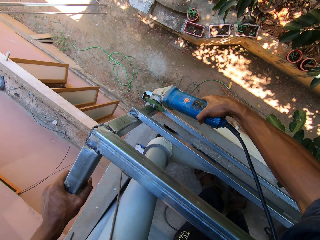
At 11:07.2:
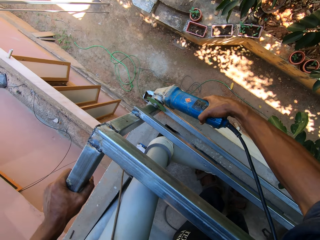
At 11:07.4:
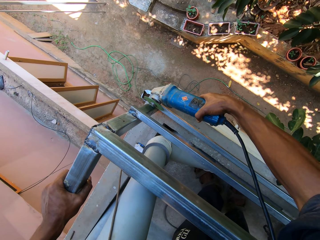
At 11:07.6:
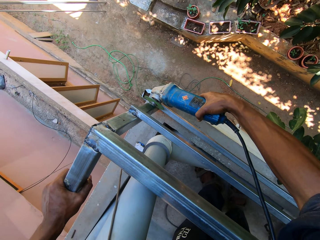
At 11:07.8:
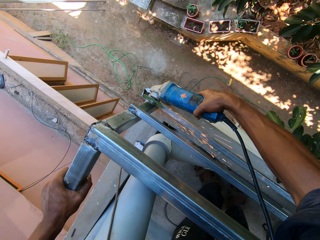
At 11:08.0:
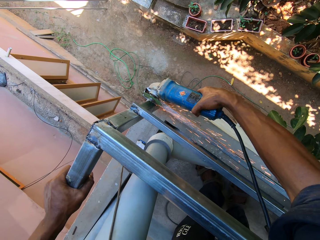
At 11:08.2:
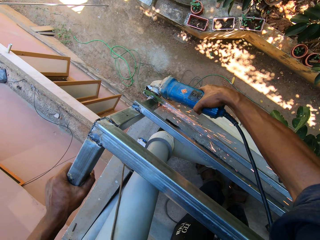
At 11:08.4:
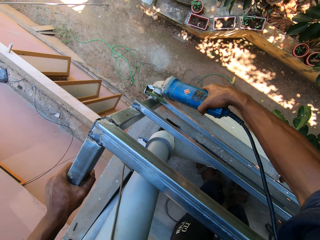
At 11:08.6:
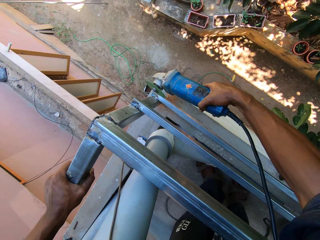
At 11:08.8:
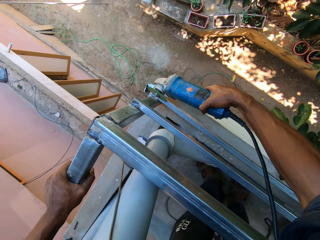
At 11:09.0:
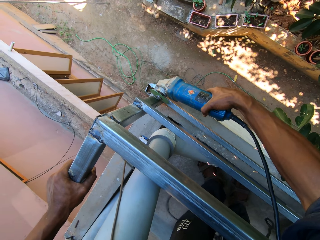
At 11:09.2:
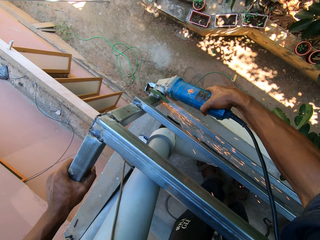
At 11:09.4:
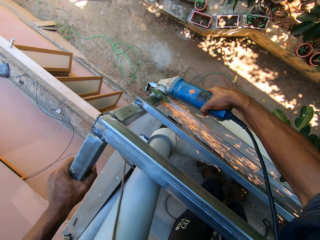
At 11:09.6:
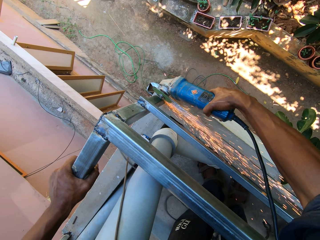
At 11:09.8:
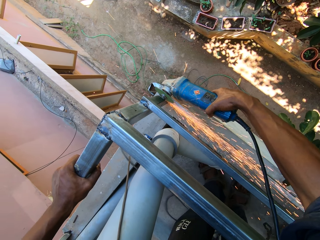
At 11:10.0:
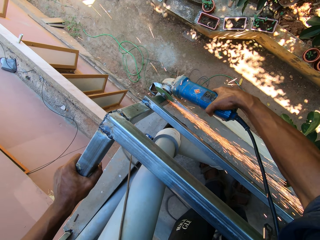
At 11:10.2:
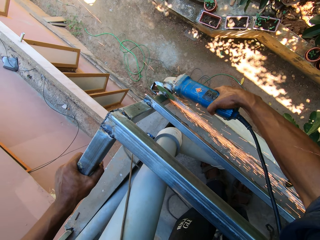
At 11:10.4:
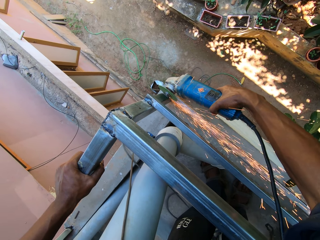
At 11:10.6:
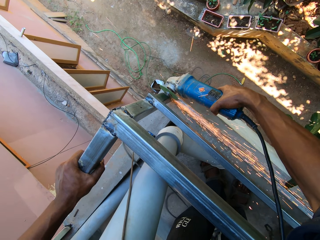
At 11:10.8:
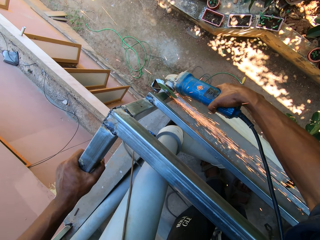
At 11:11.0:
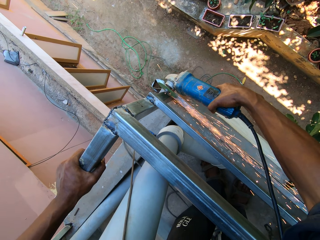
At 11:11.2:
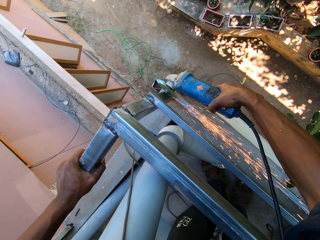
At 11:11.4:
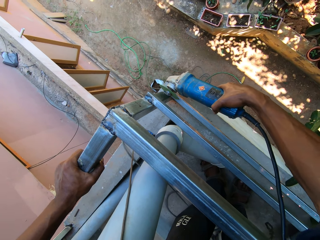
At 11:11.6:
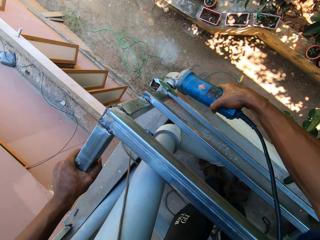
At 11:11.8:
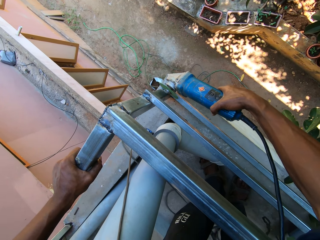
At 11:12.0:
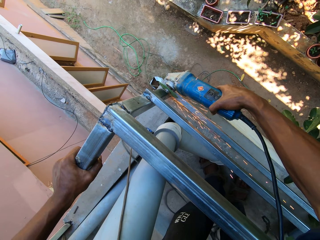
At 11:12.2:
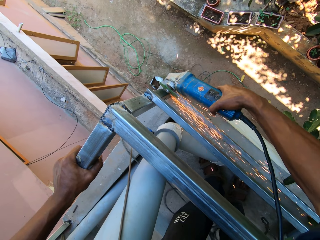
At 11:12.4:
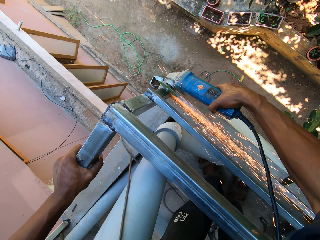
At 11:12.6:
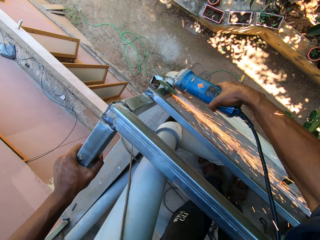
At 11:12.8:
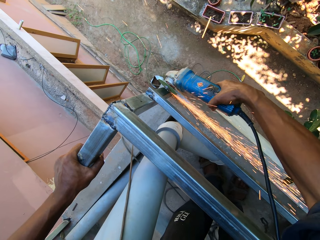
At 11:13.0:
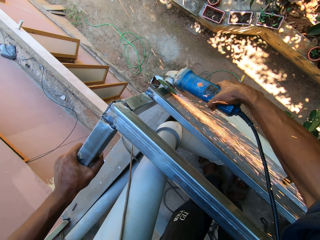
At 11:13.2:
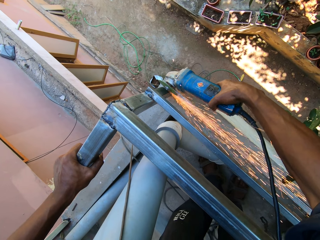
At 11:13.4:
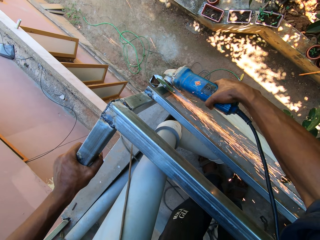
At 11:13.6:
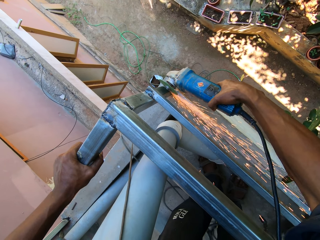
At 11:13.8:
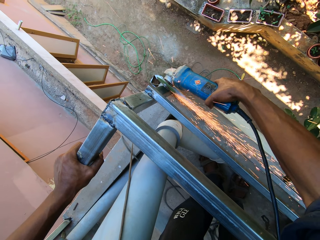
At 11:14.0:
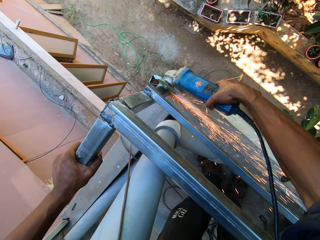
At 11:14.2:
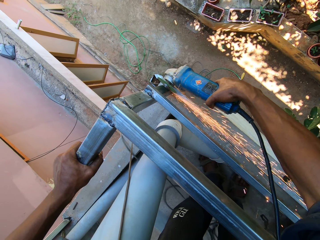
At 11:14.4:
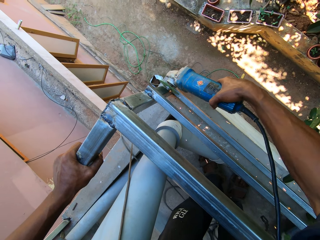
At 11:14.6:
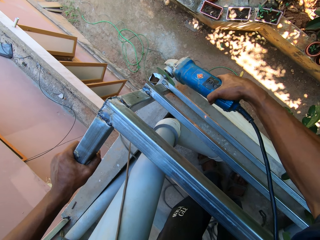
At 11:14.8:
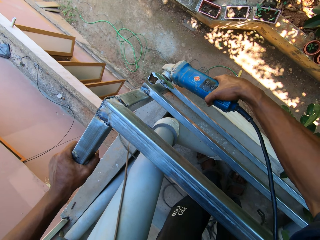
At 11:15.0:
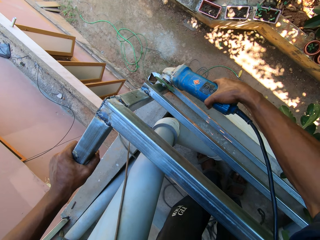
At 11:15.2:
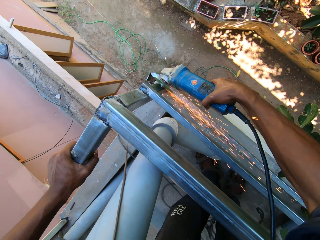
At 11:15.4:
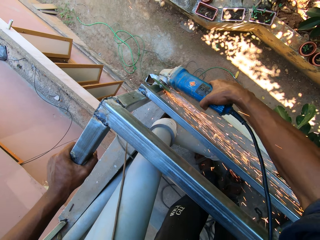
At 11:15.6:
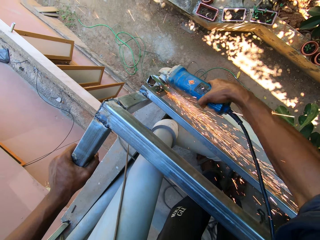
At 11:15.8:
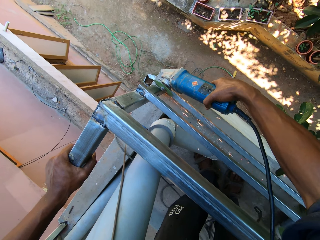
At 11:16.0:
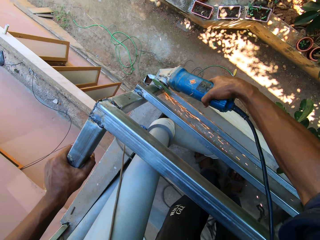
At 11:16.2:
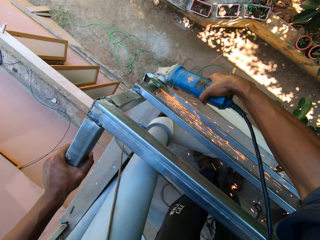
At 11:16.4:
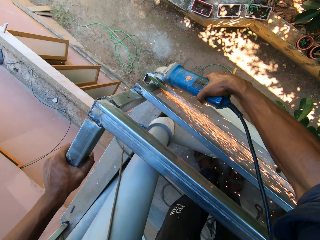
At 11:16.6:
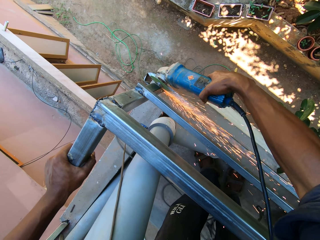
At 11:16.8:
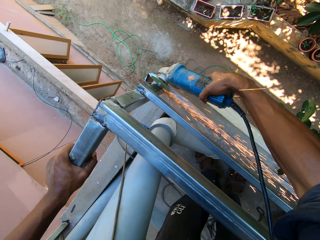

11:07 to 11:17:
The camera wearer flattens the metal frame with the angle grinder in his right hand. He cuts the balcony grill iron.

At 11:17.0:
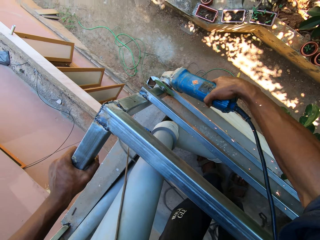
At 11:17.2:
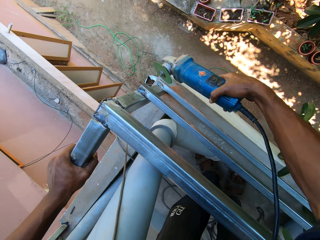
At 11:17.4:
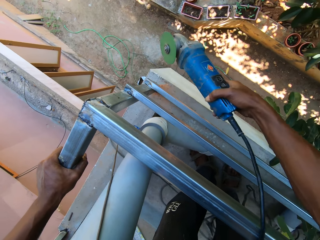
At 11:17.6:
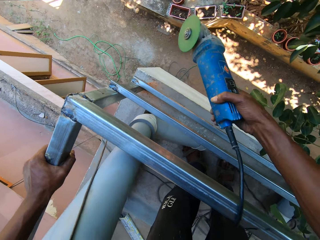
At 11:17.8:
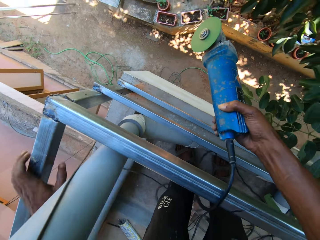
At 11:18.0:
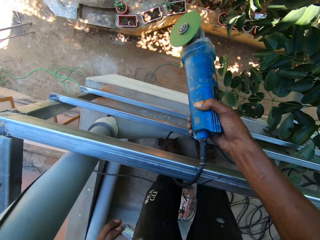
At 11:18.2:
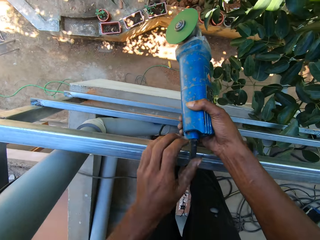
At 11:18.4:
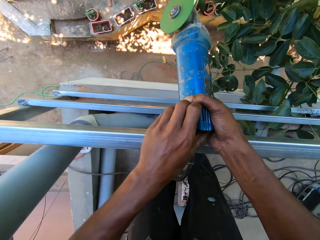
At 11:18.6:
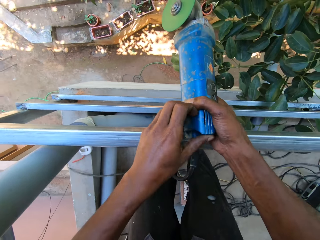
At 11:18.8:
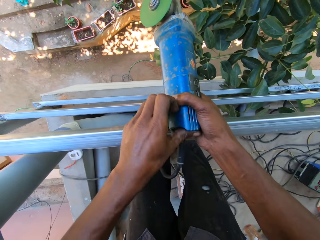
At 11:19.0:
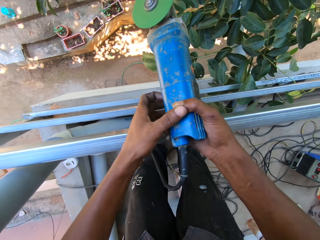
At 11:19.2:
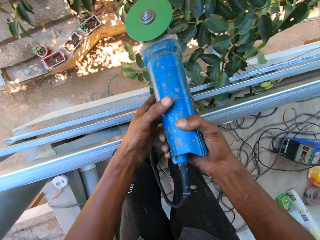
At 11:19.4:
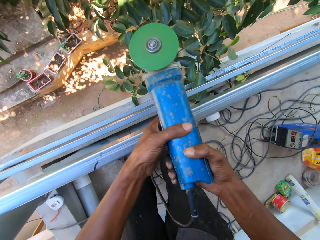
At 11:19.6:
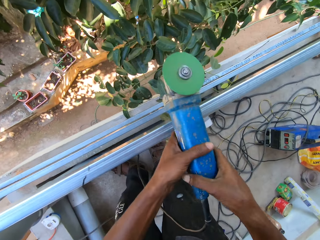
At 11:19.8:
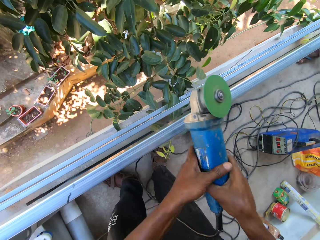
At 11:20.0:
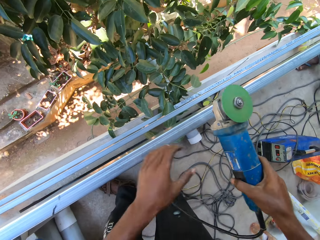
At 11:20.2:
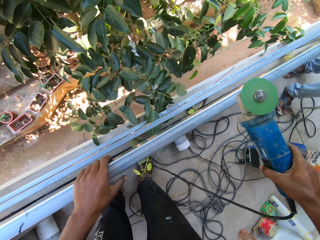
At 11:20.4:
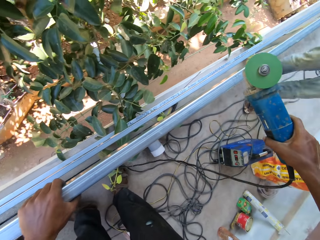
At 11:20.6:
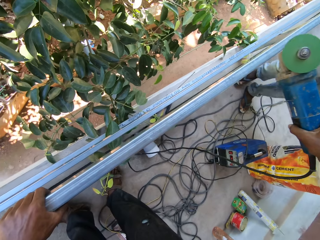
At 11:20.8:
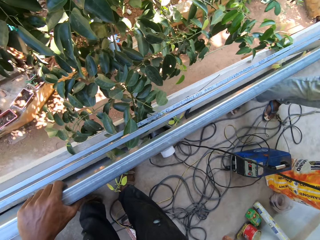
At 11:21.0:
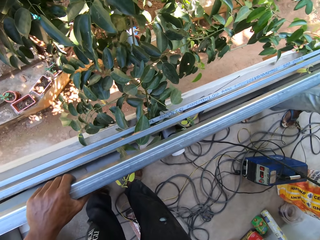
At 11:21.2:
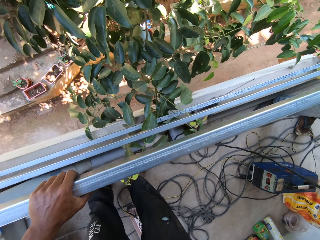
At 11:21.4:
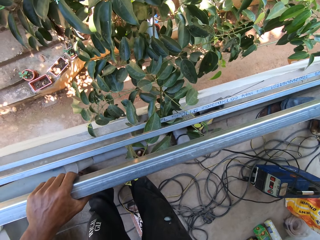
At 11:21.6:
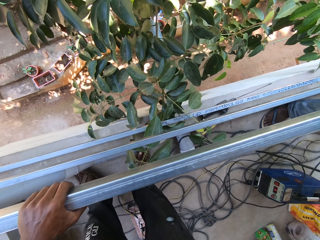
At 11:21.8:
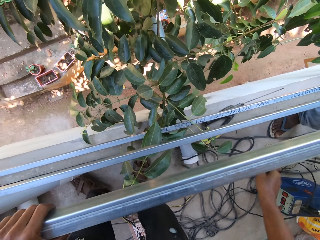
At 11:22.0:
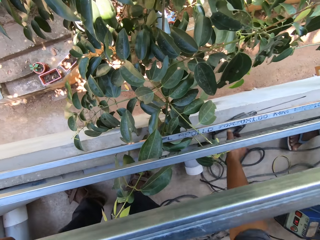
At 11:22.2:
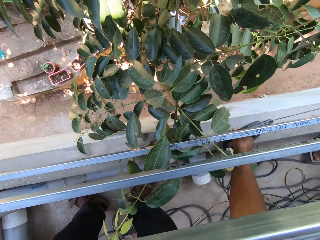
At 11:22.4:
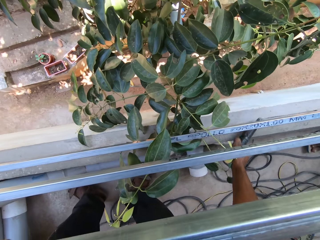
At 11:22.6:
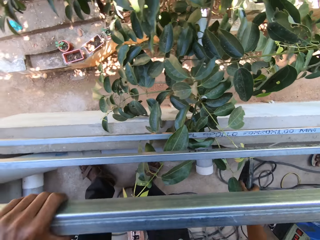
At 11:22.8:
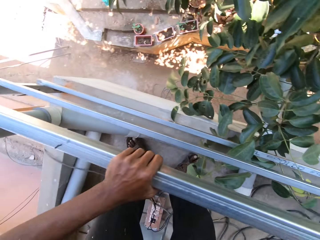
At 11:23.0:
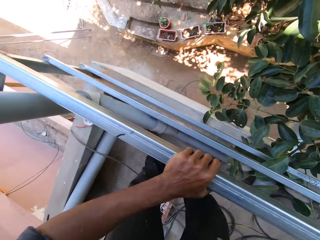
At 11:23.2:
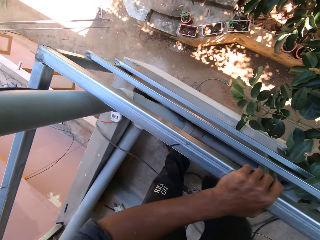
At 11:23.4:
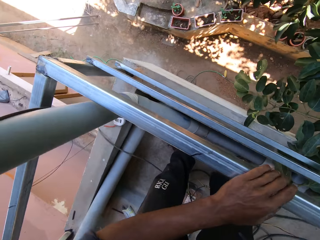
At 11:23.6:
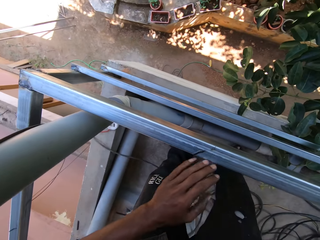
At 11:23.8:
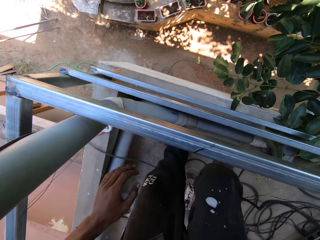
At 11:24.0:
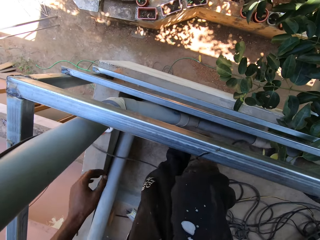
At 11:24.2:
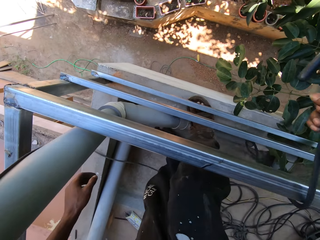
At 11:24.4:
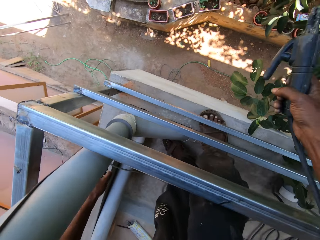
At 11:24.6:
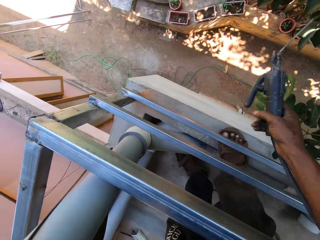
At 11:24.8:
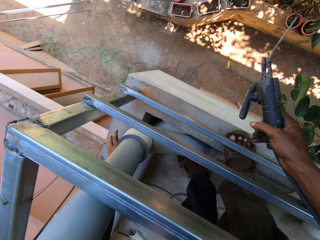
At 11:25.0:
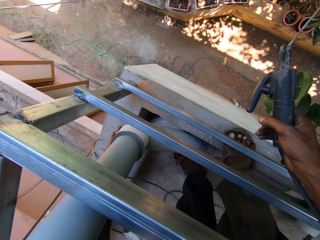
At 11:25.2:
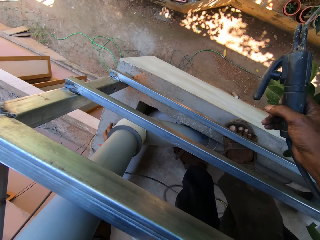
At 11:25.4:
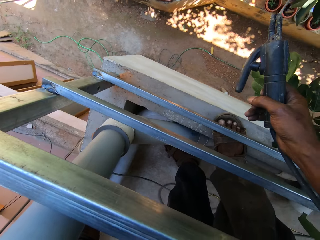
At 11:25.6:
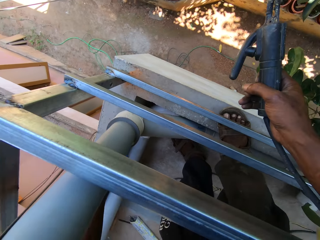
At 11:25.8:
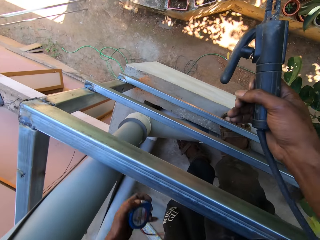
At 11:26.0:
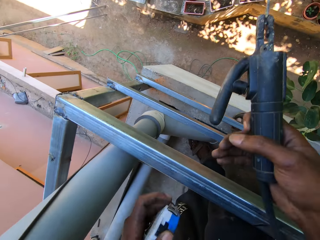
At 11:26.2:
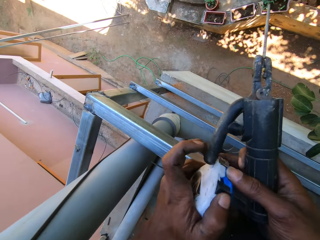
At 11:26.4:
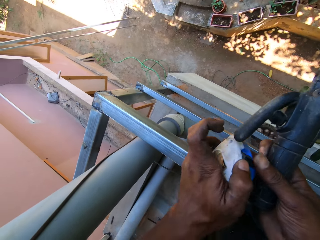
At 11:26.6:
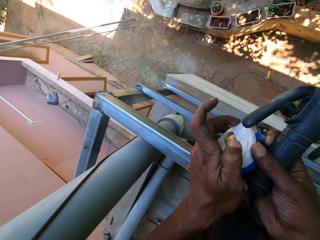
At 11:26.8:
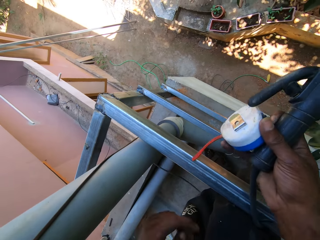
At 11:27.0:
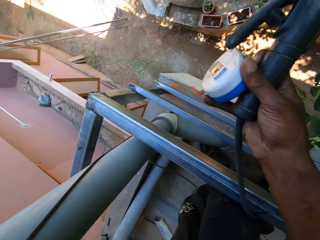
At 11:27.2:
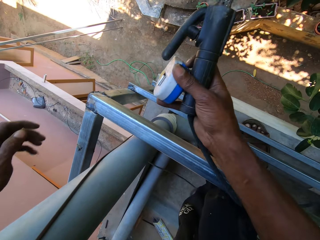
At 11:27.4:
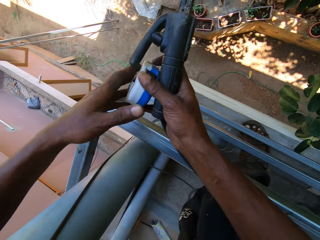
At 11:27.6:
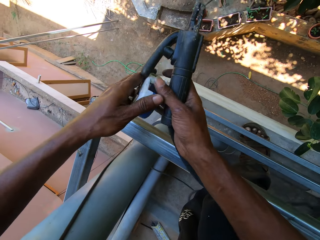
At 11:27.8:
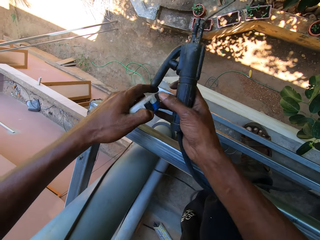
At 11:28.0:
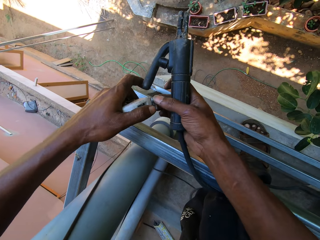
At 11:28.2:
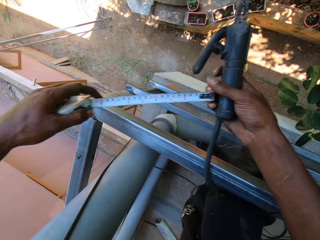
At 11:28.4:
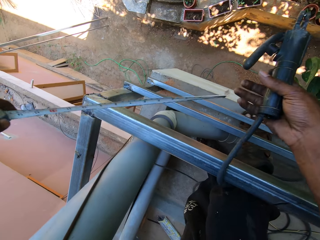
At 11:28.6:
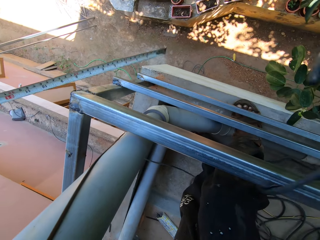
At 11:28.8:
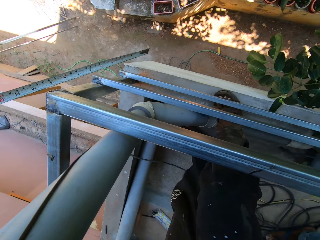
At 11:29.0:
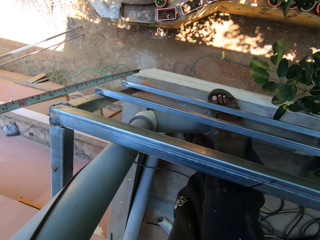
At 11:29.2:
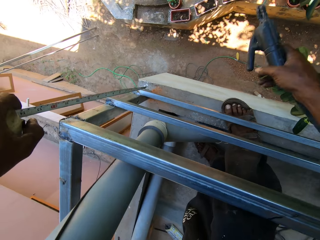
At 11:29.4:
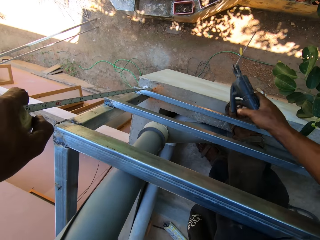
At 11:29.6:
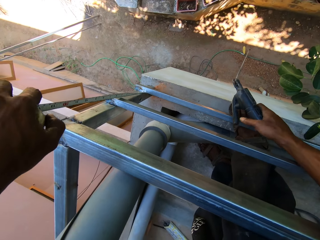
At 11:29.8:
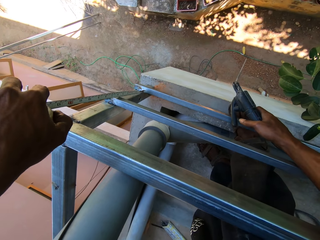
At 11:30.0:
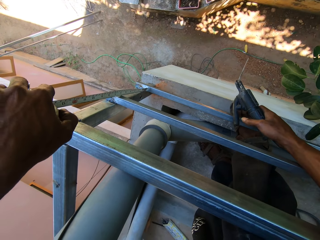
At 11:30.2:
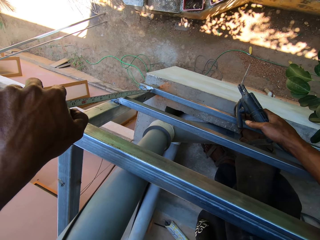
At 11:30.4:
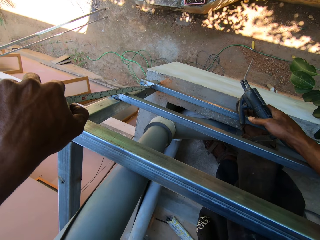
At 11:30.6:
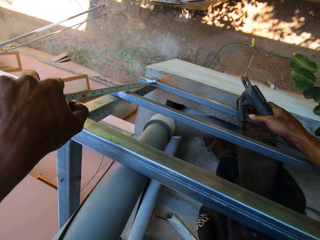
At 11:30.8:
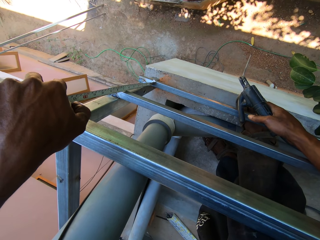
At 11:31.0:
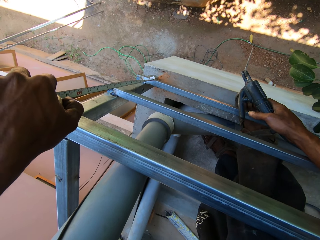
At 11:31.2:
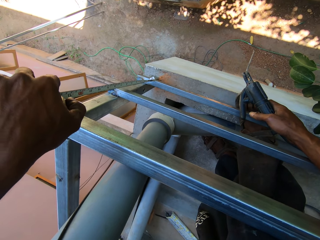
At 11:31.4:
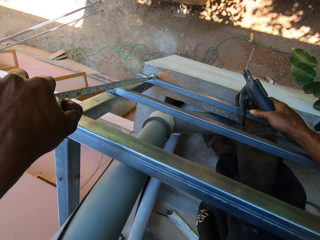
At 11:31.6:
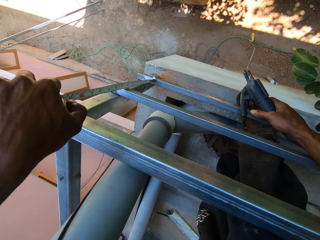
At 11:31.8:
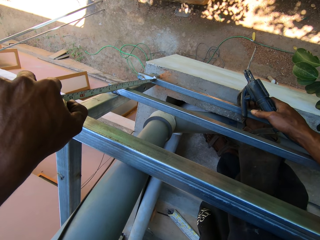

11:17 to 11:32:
The camera wearer switches off the angle grinder in his hands. He removes his left hand from the angle grinder in his hands. He holds the metal frame with his left hand. He passes the angle grinder in his right hand to the man. He picks the welding torch from the pavement with his right hand. He looks around. He removes his left hand from the metal frame. He picks the tape rule from the pavement with his left hand. He passes the tape rule in his left hand to his right hand. He pulls the tape rule in his right hand with his left hand. He measures the metal frame with the tape rule in his left hand. He welds the balcony grill.
